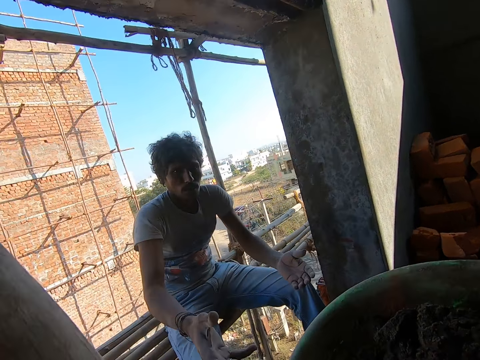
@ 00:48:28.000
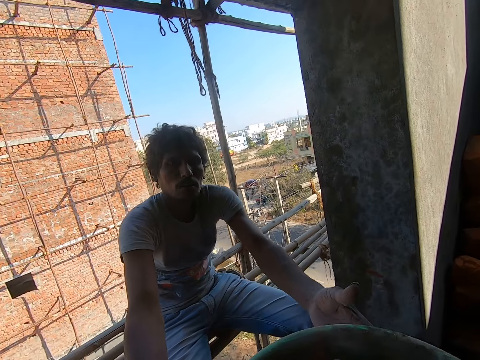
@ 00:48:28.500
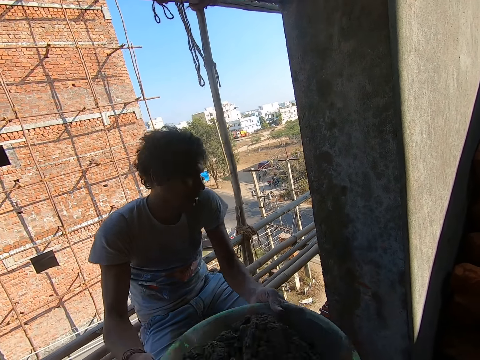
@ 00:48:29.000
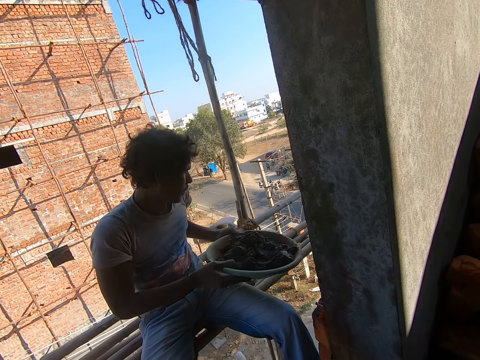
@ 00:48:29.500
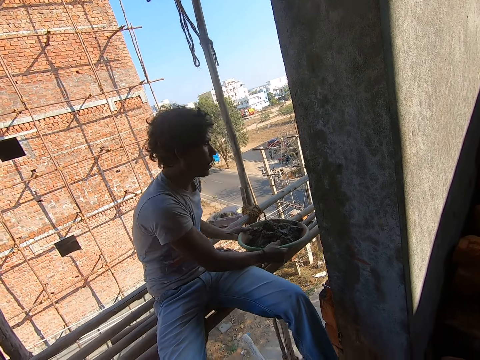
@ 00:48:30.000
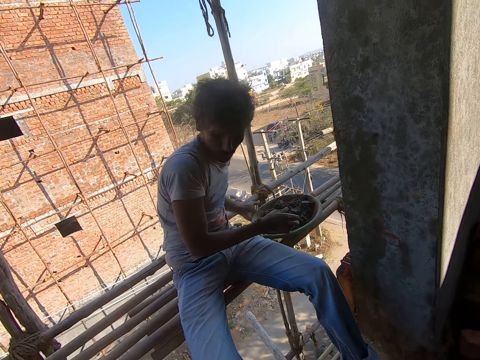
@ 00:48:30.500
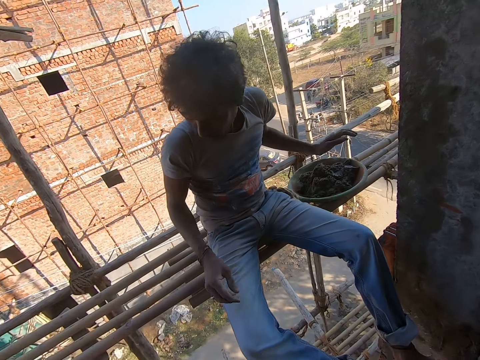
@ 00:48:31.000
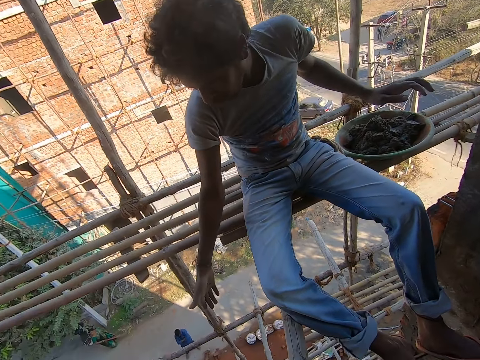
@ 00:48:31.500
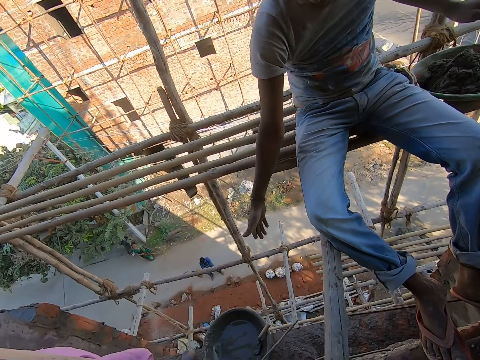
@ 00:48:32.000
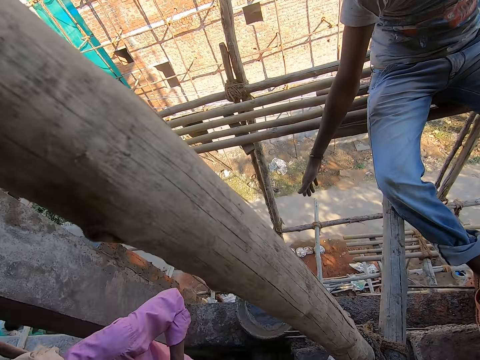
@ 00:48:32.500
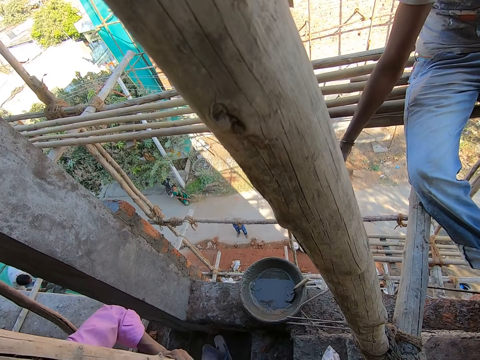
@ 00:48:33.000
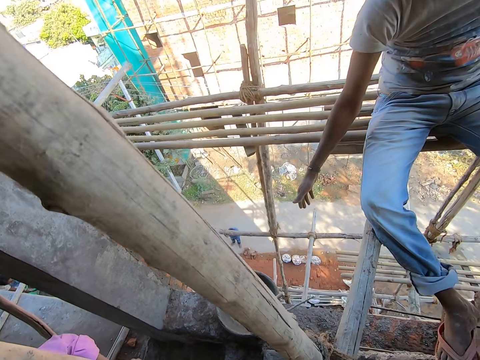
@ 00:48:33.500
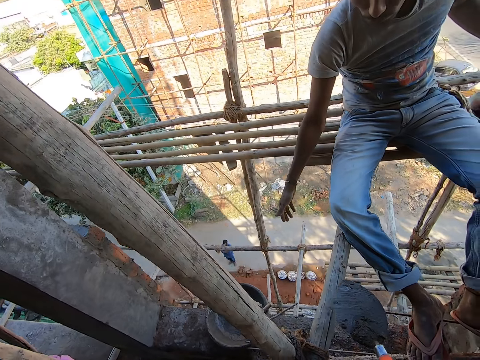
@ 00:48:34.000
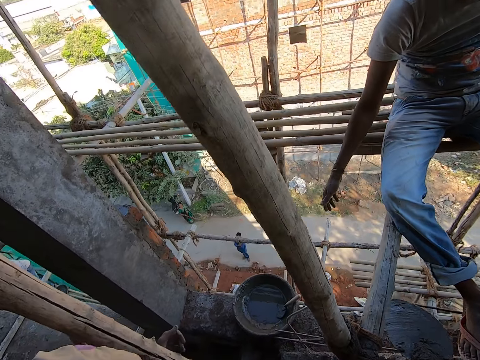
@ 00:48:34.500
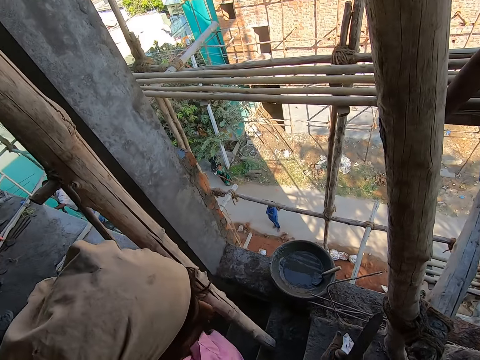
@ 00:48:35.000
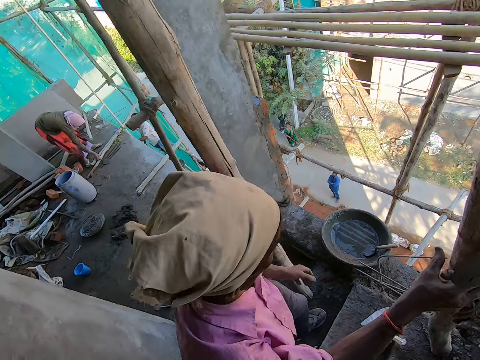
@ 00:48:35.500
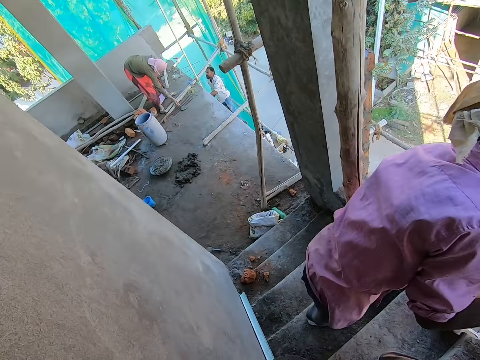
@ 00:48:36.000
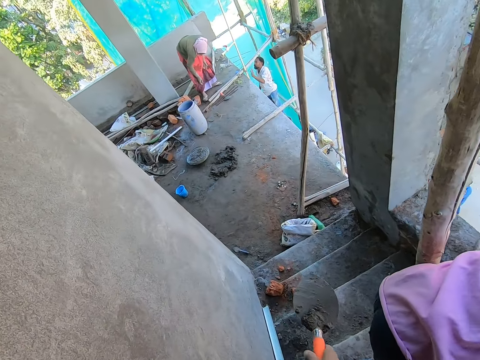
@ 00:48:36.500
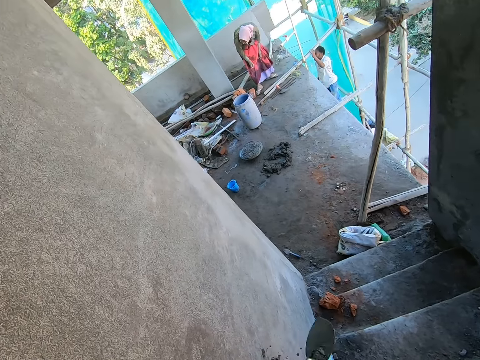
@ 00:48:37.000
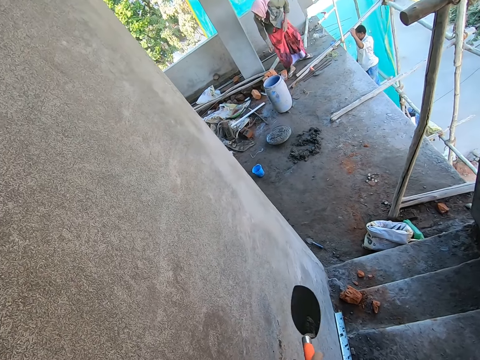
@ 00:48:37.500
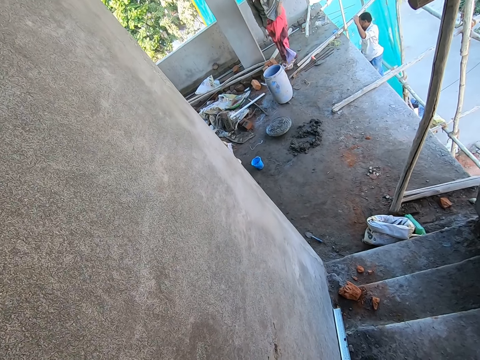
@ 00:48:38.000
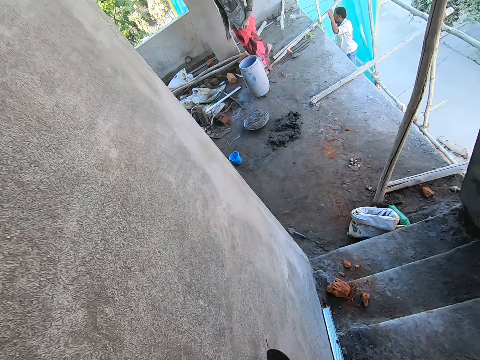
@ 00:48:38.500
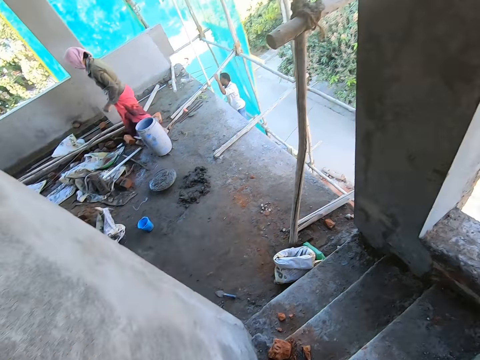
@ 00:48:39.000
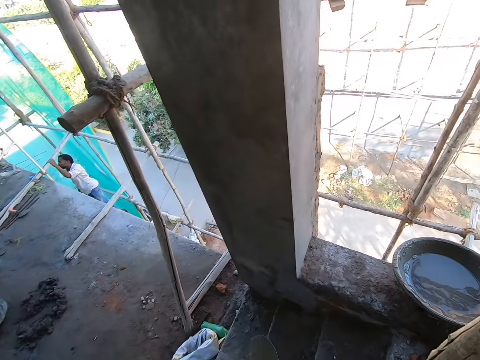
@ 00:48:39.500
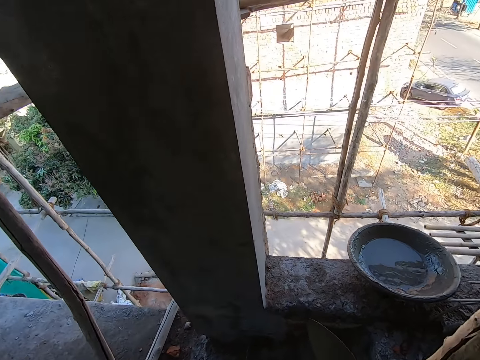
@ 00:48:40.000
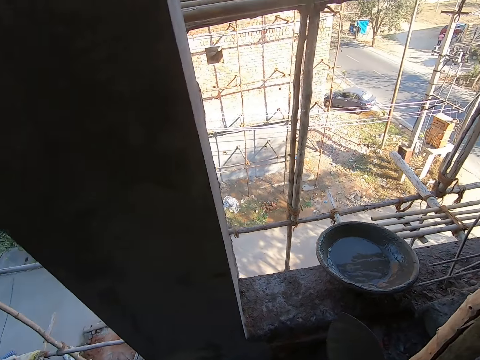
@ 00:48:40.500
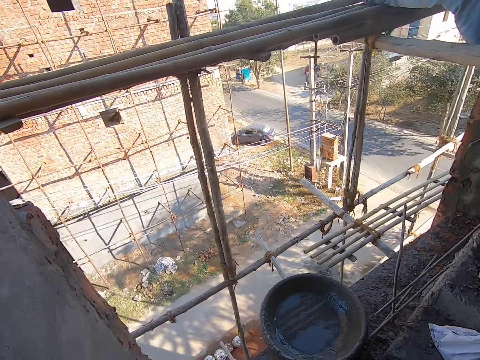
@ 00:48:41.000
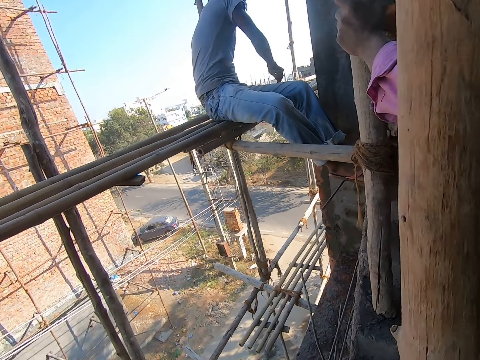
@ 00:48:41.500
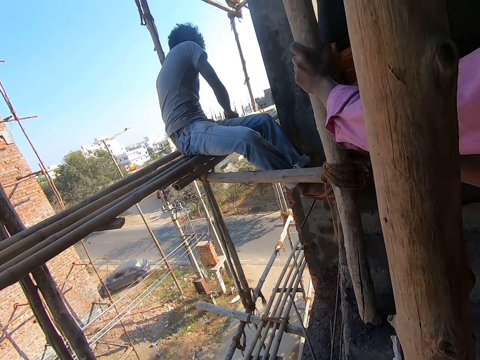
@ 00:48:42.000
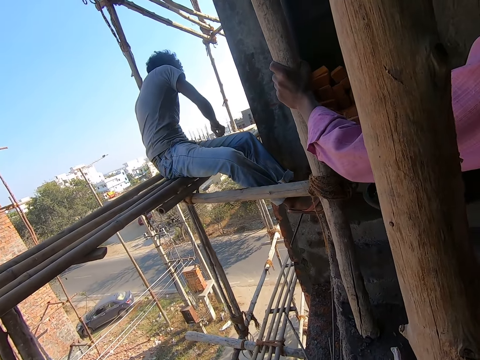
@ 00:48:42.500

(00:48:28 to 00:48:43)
The camera wearer passes the pan of concrete to a man on the scaffold with his hands. The man drops the pan on the scaffold with his hands. The camera wearer interacts with the man. A woman drops the trowel on the ground with her right hand. The camera wearer hits the trowel against the wall with his right hand. He walks down the stairs. He scrapes the trowel against the wall with his right hand. He interacts with the man.

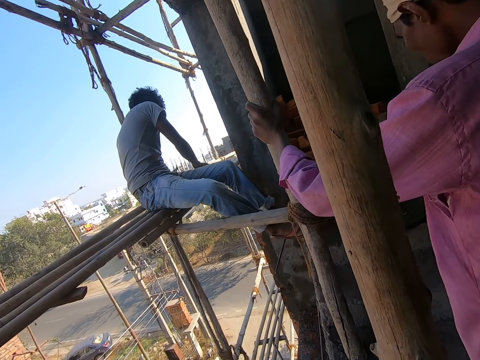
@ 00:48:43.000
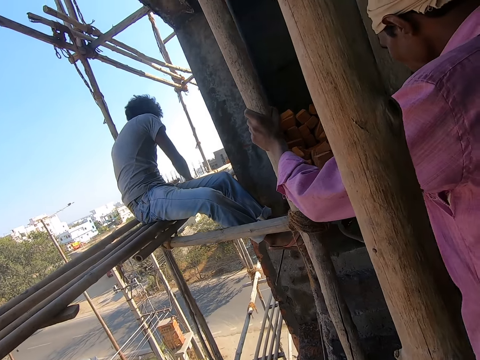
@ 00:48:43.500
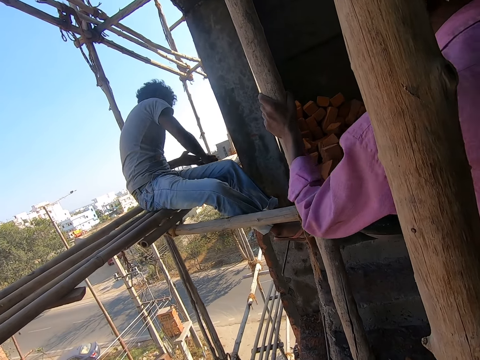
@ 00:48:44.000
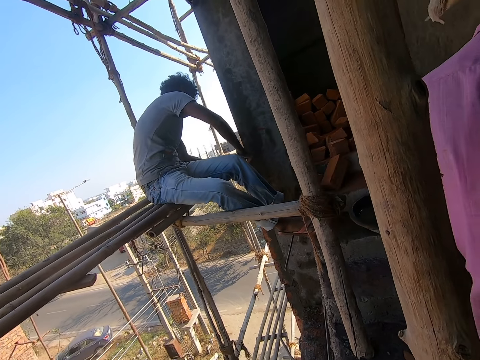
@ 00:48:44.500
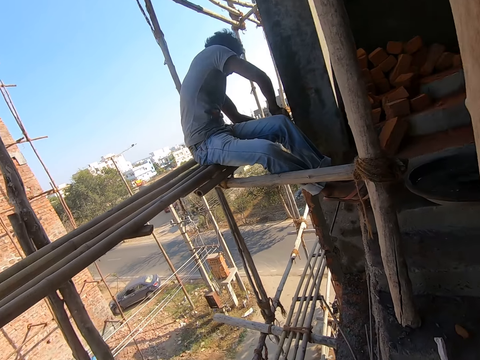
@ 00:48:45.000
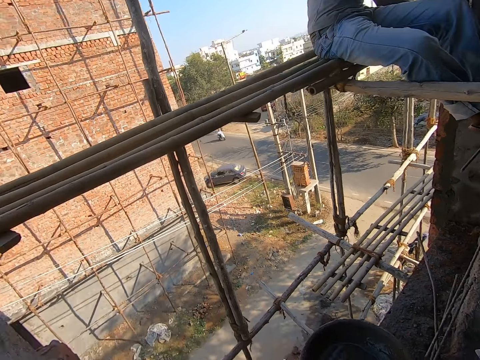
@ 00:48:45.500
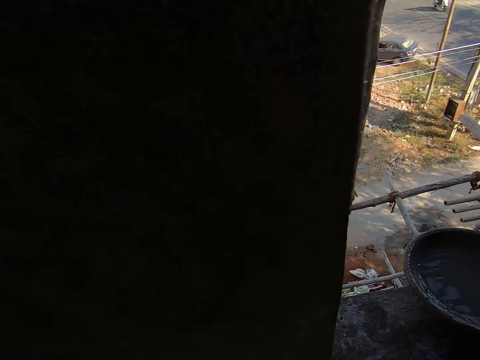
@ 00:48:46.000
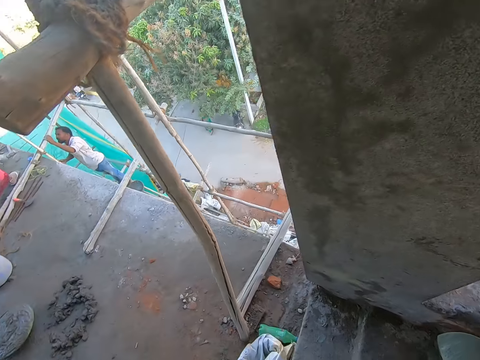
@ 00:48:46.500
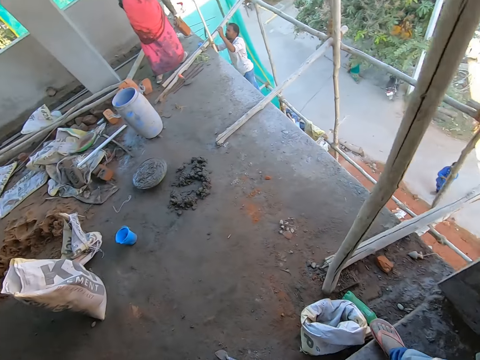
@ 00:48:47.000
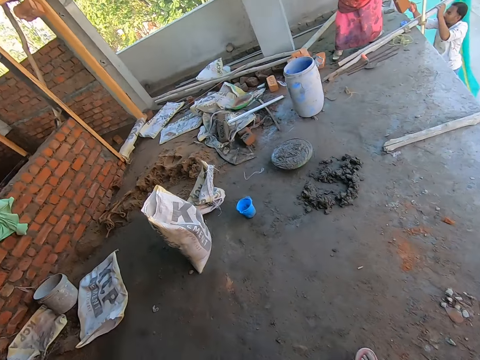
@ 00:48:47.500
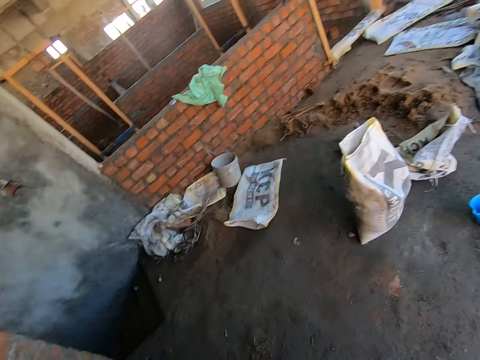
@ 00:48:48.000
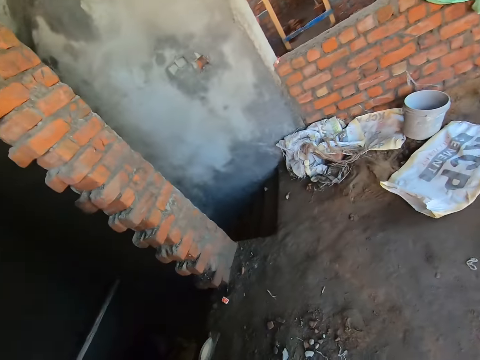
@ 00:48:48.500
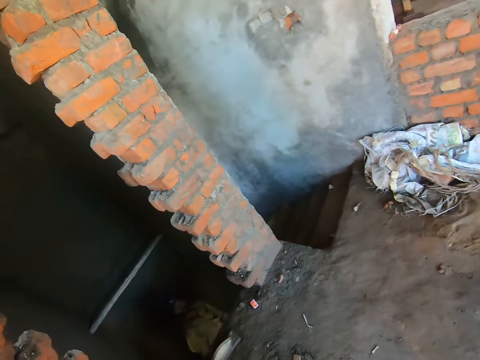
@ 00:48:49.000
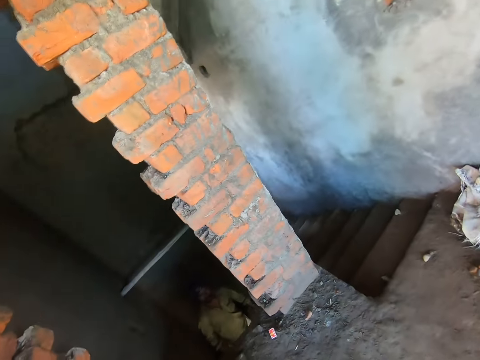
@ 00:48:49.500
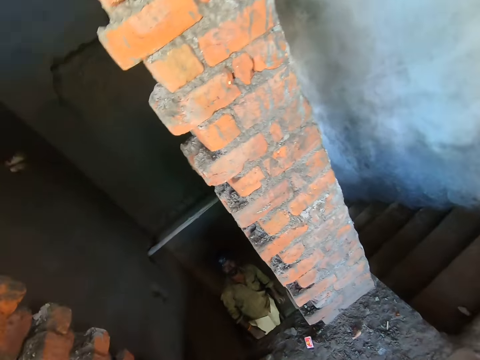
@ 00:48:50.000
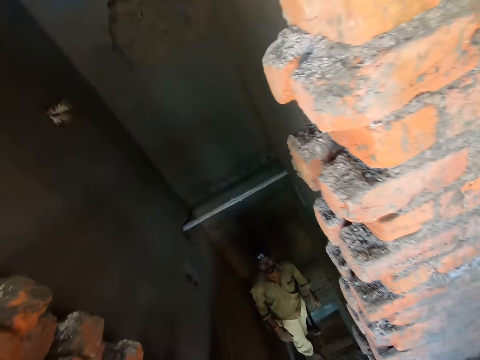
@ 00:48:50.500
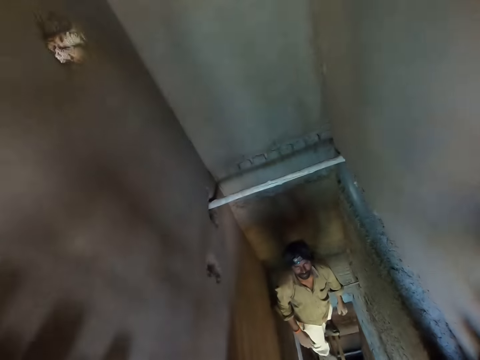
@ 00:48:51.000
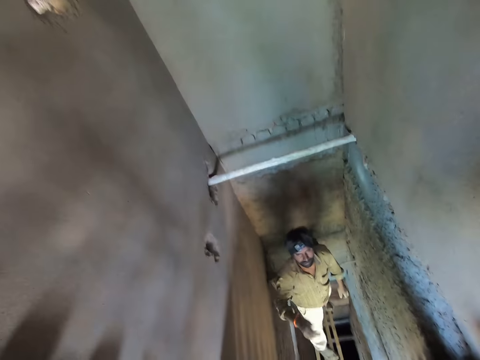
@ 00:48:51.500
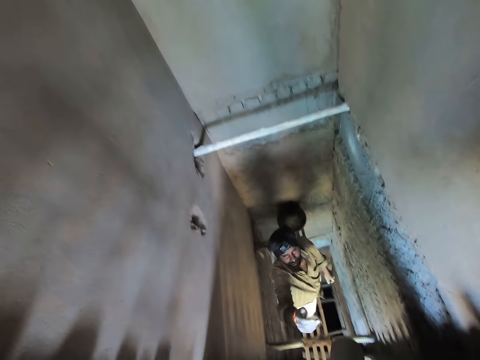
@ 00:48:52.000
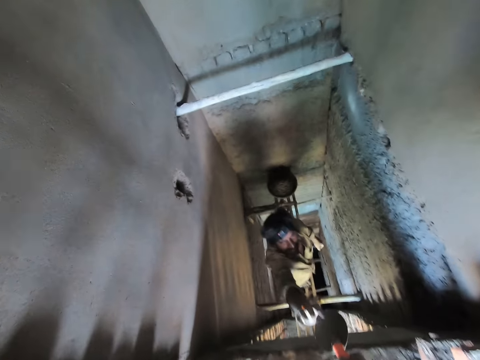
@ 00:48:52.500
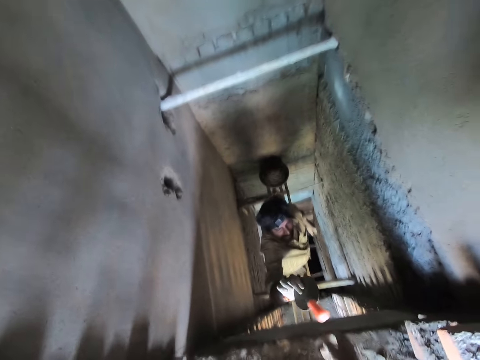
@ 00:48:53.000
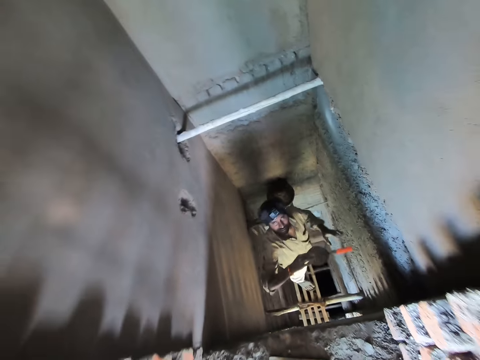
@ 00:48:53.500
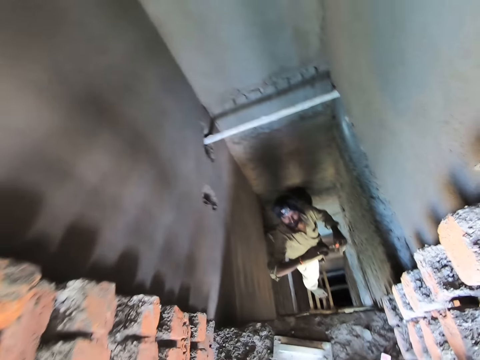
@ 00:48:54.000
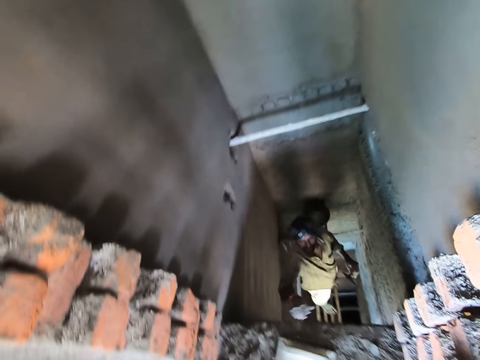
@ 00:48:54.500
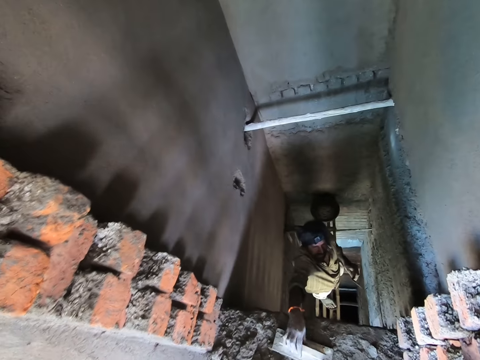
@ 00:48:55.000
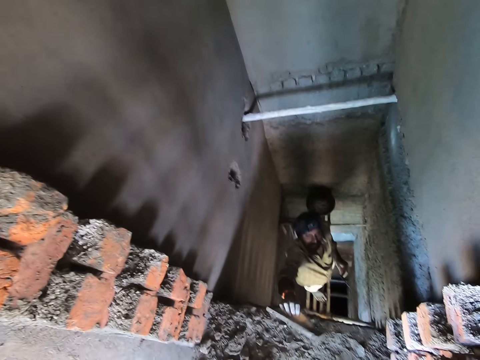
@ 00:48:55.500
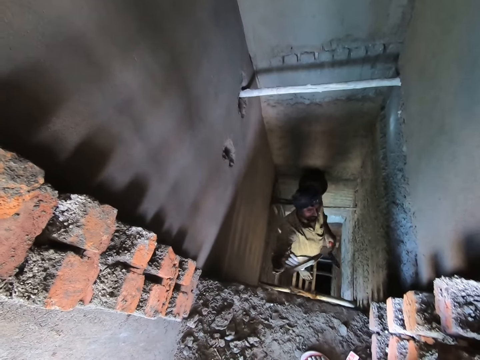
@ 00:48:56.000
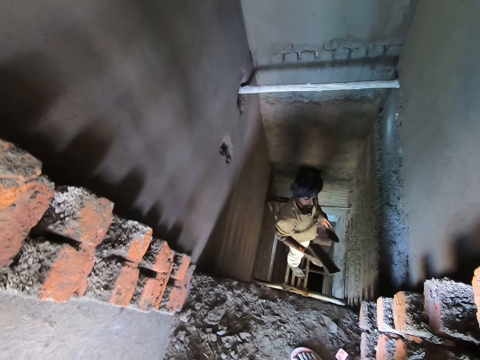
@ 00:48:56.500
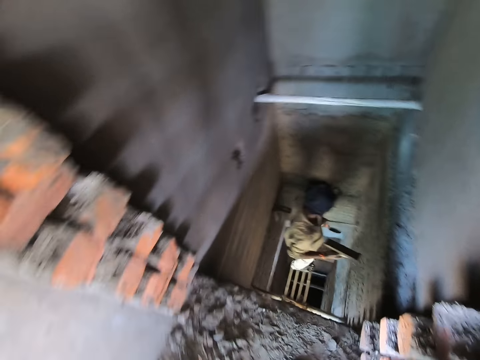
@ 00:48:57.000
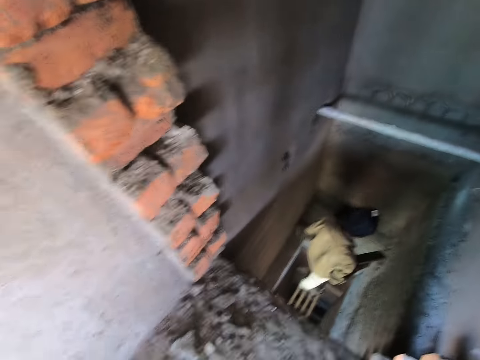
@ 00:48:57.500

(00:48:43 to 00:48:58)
A man plasters the wall with the trowel in his right hand. The camera wearer looks around. He moves around. He interacts with another man. He passes the trowel to the other man with his right hand. The other man passes the trowel to his left hand from his right hand, and picks up a float on the ground with his right hand. The camera wearer interacts with the other man.
